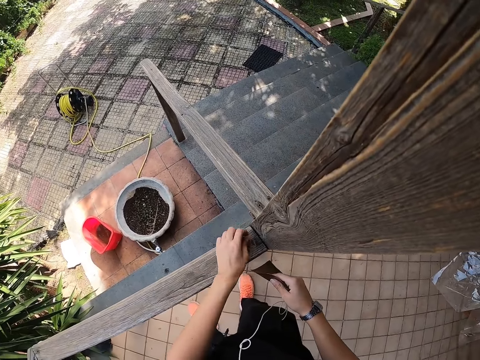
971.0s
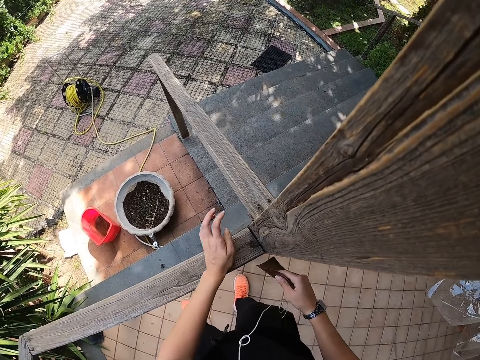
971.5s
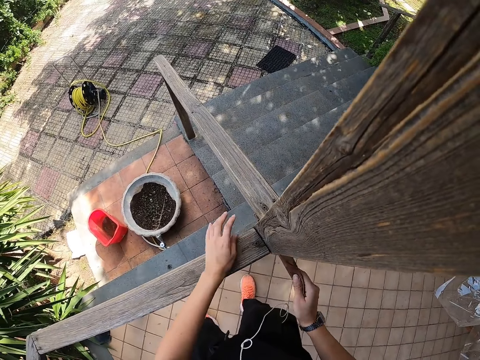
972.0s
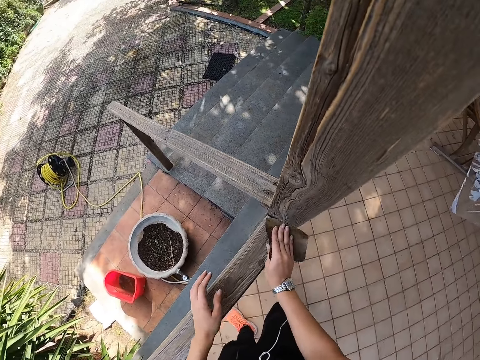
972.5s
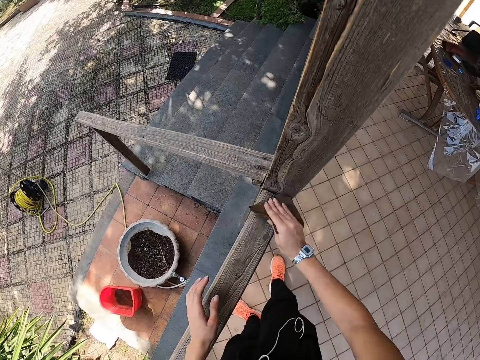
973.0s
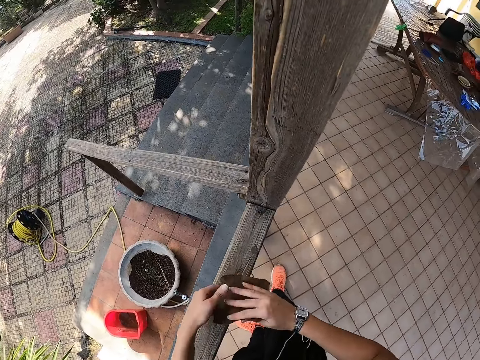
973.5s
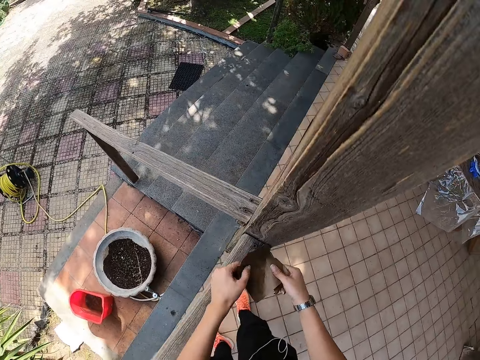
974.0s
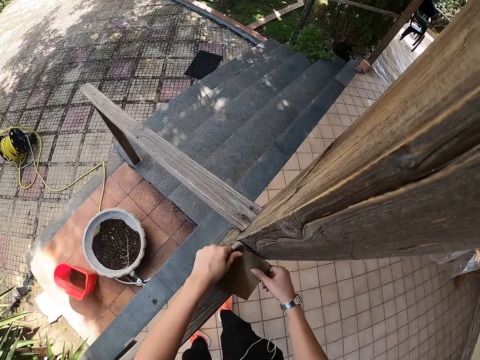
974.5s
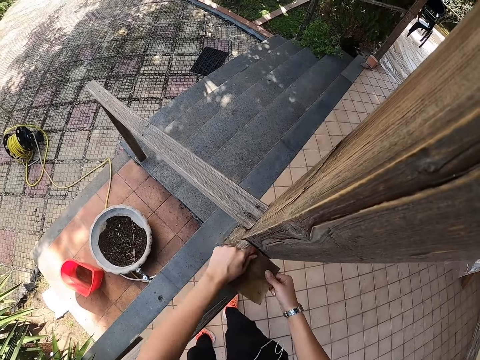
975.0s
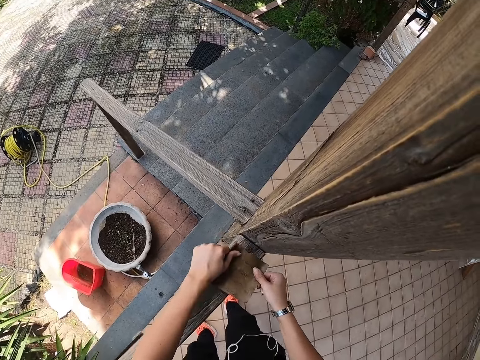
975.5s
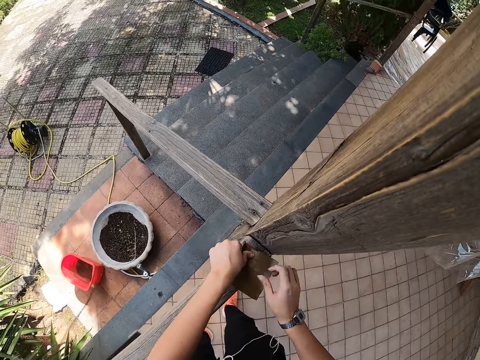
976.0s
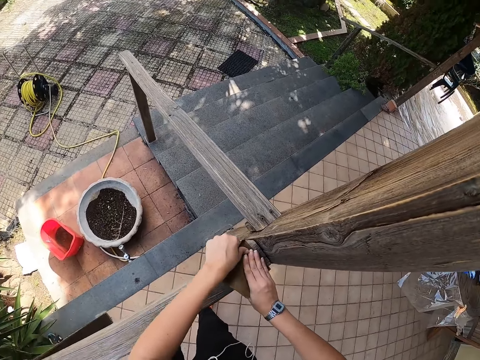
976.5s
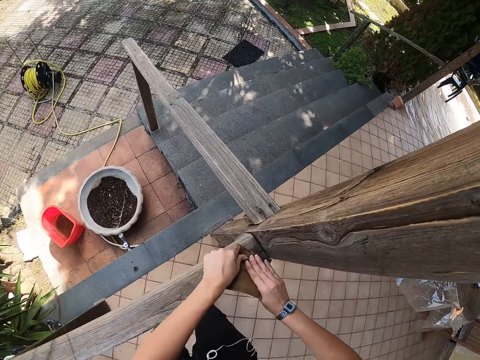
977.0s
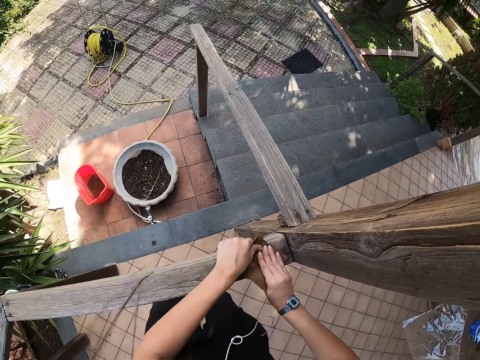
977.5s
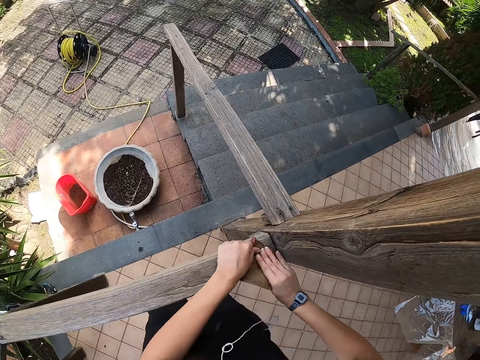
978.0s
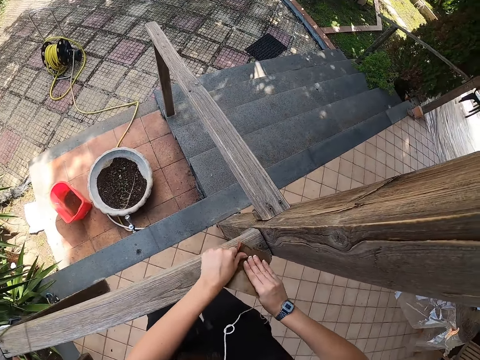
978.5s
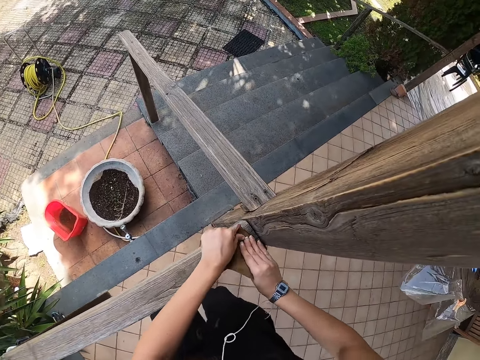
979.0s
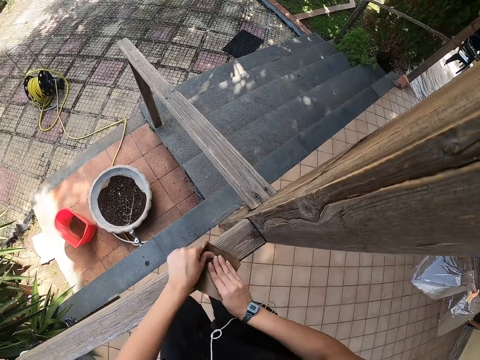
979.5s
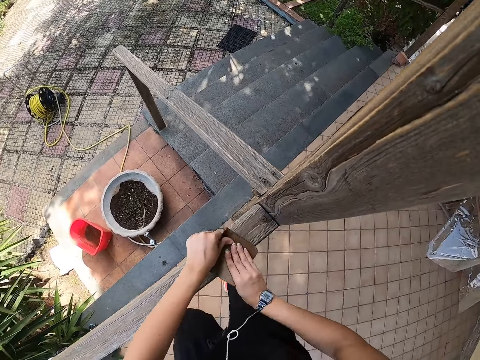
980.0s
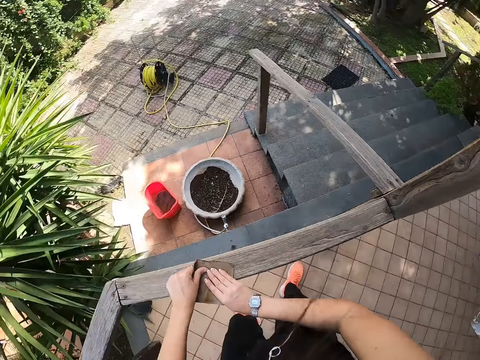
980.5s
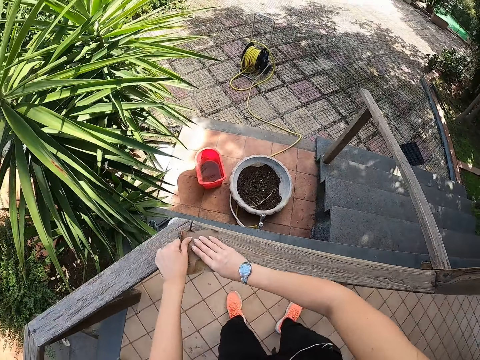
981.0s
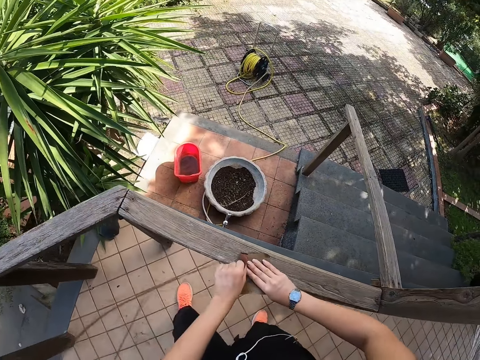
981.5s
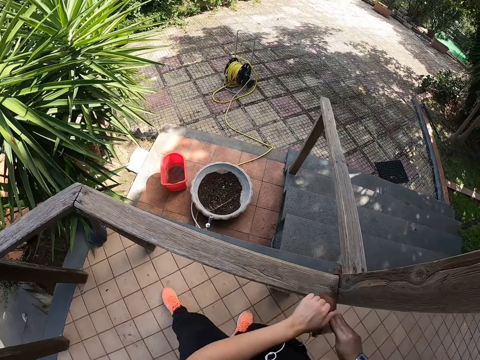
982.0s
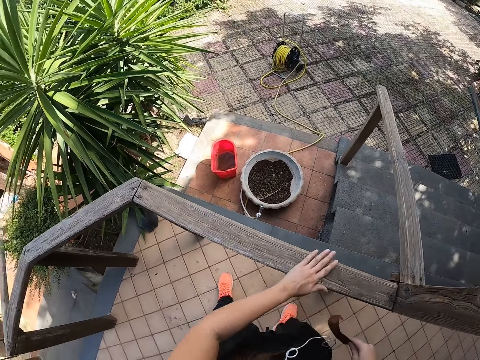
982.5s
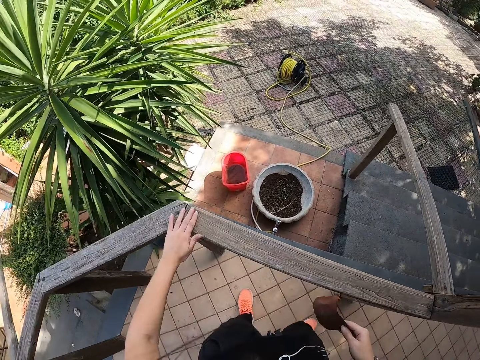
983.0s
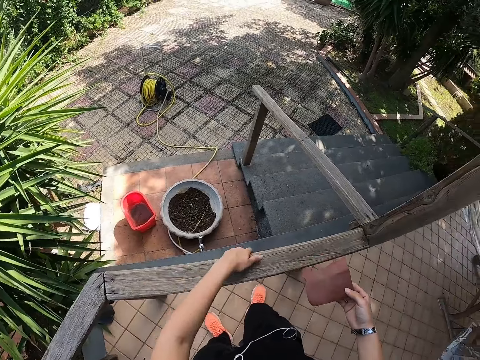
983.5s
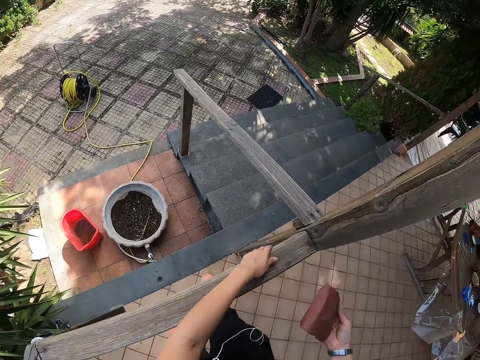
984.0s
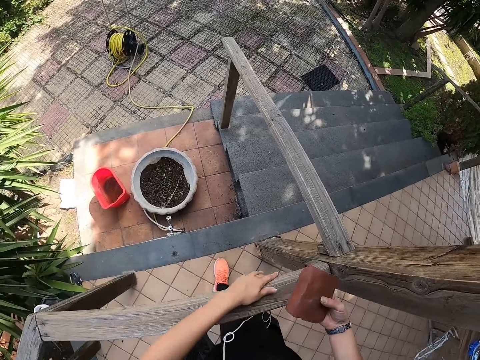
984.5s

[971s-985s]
The camera wearer removes dust from the wood. She smoothens the porch with the sandpaper in her right hand. She holds the sandpaper with both hands. She smoothens the porch with the sandpaper in both hands. She strokes the porch with her left hand.

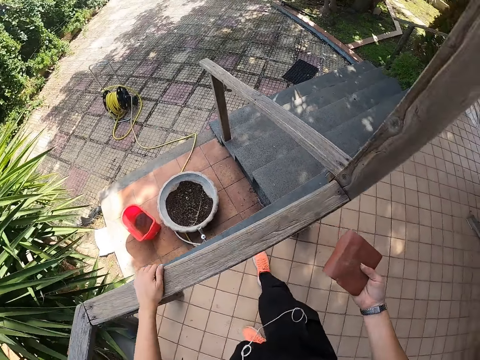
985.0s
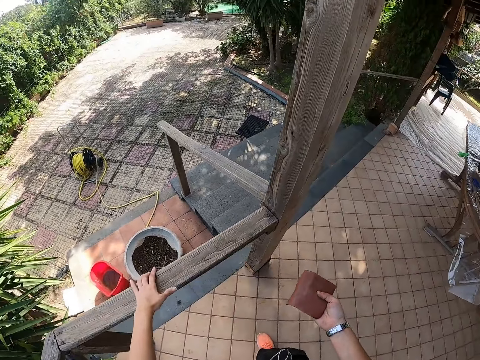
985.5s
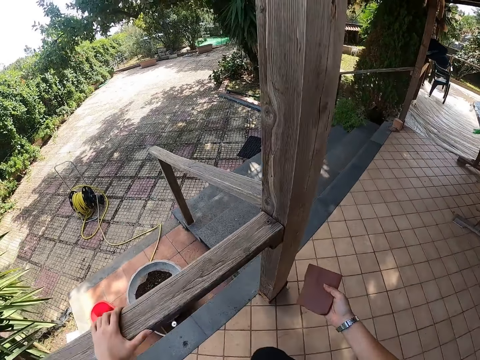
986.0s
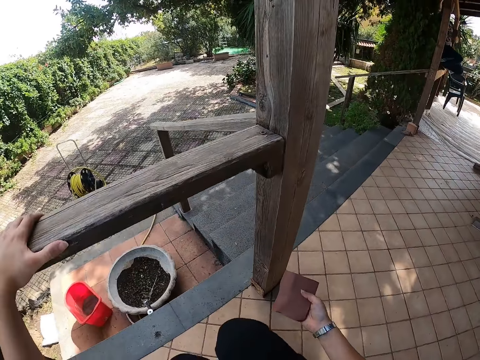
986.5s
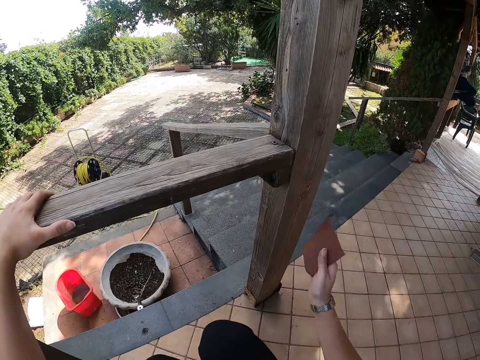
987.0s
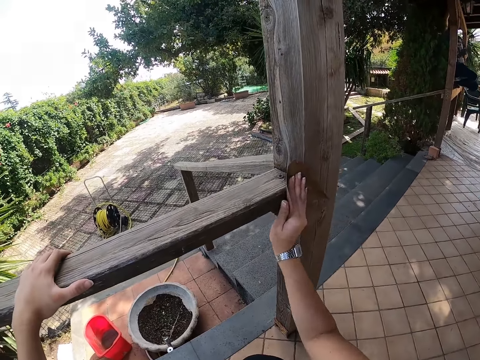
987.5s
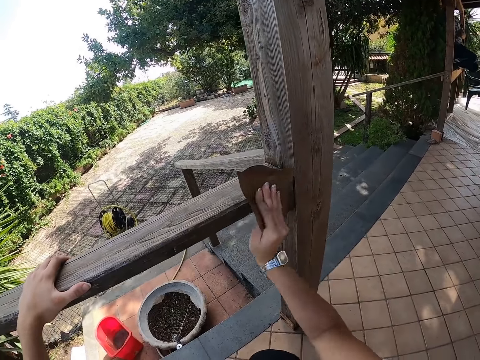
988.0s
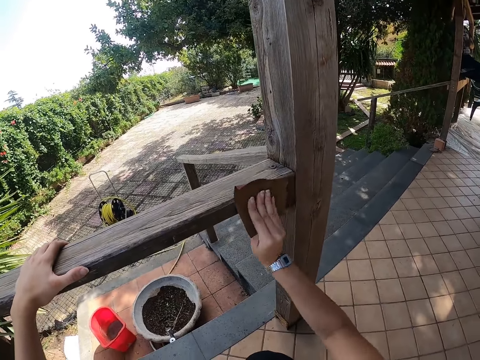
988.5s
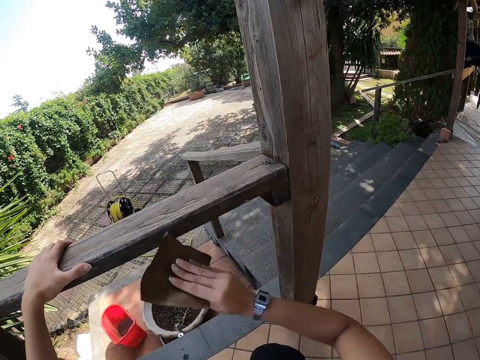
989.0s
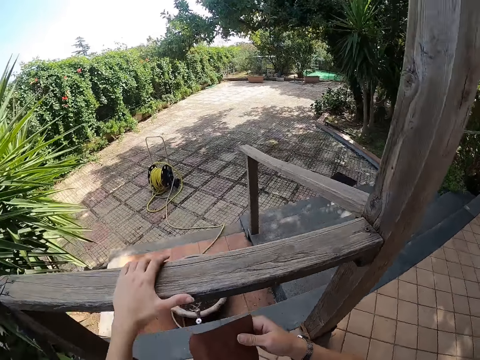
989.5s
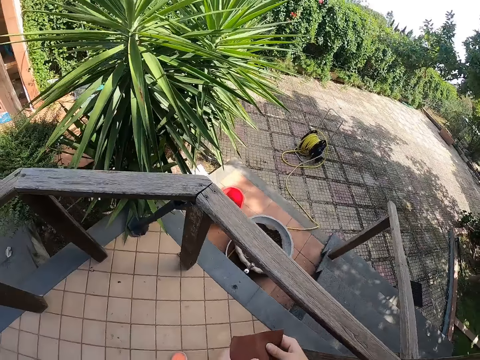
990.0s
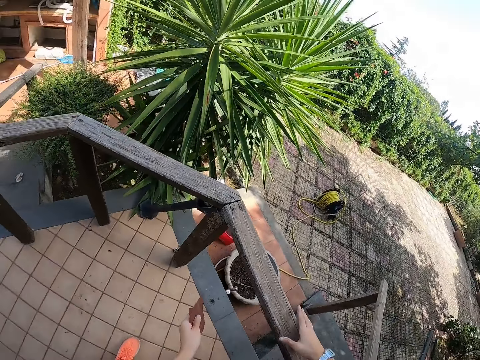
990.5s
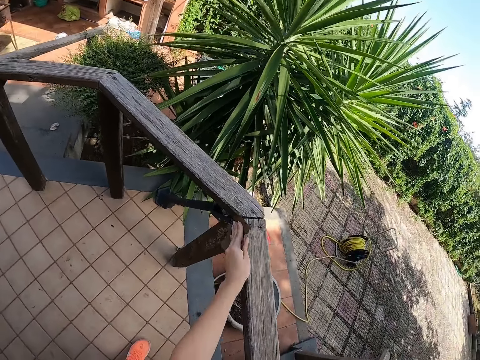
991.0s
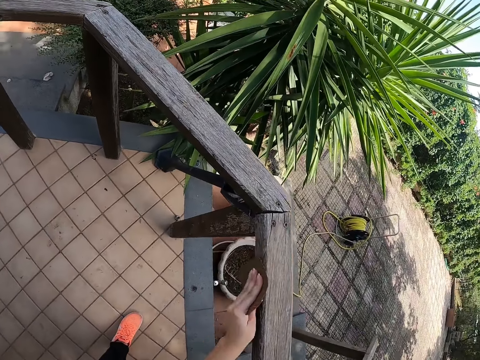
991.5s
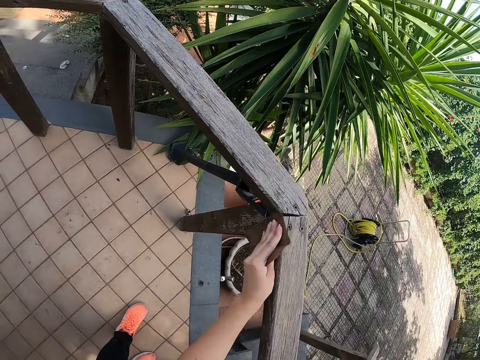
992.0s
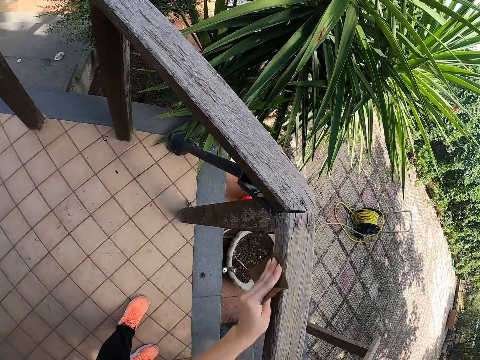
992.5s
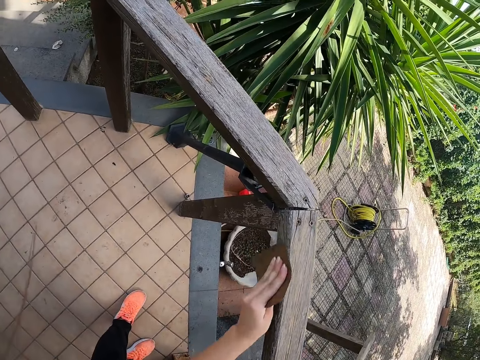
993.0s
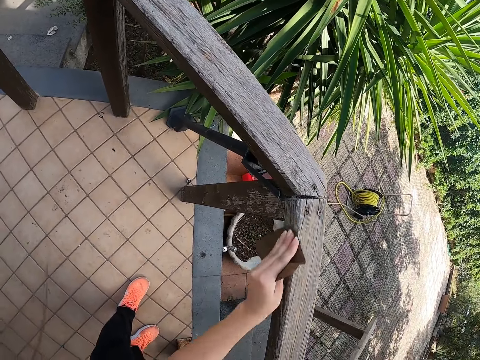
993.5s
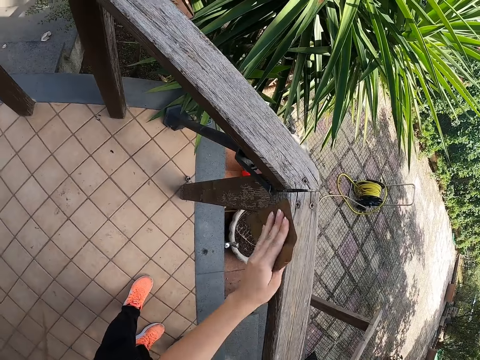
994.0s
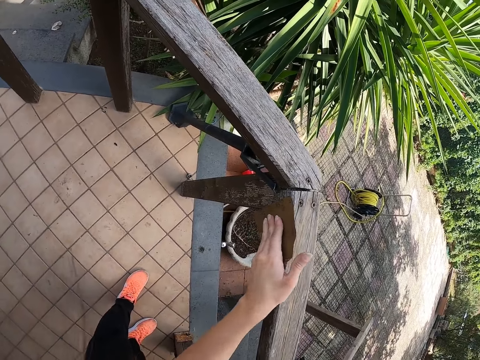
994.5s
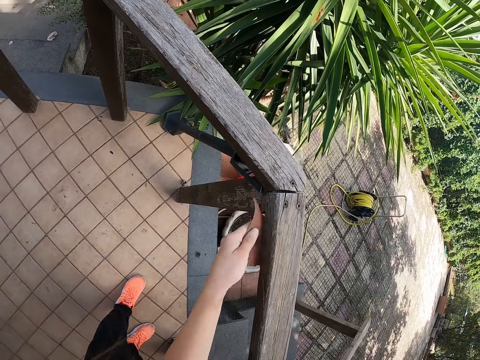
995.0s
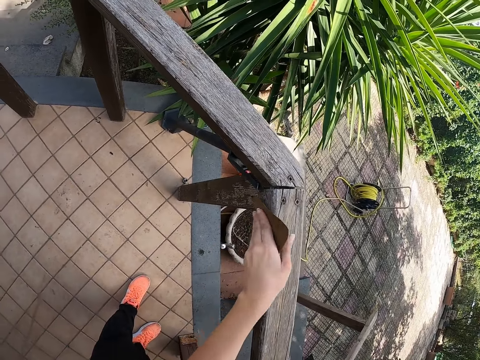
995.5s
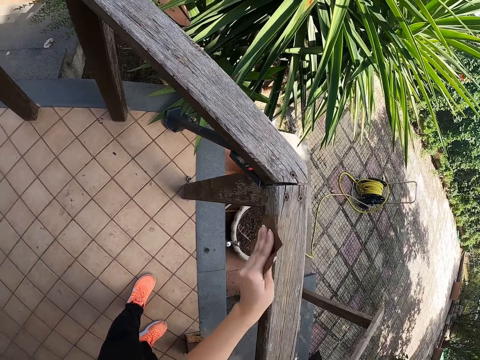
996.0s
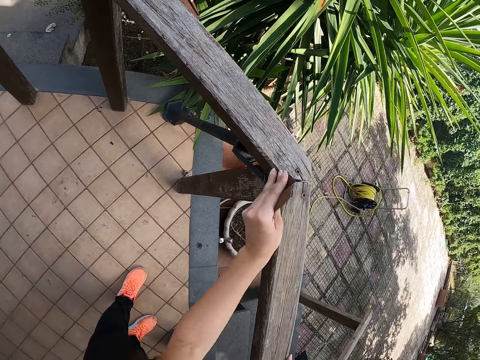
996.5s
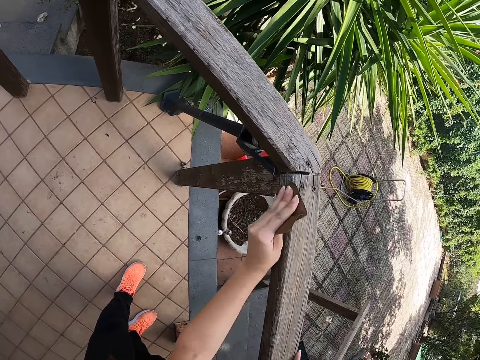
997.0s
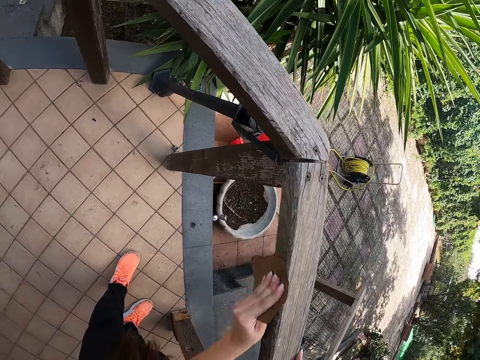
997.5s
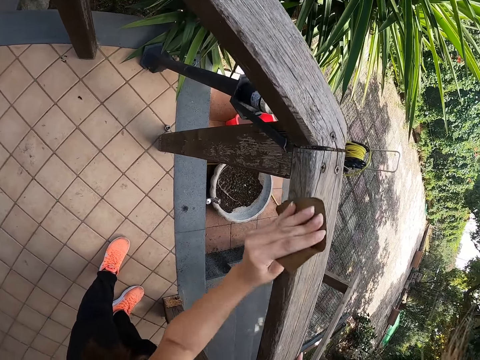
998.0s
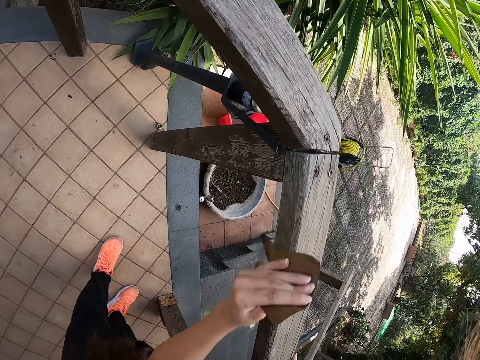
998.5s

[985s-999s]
The camera wearer squats. She smoothens the porch with the sandpaper in her right hand. She passes the sandpaper from her right hand to her left hand. She stands. She smoothens the porch with the sandpaper in her left hand.
